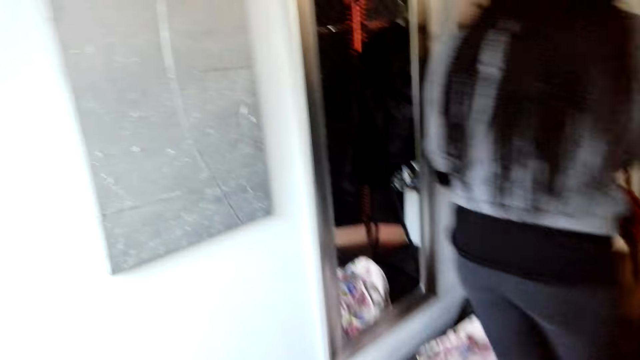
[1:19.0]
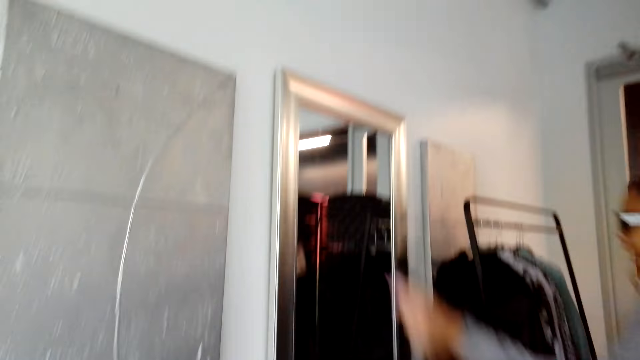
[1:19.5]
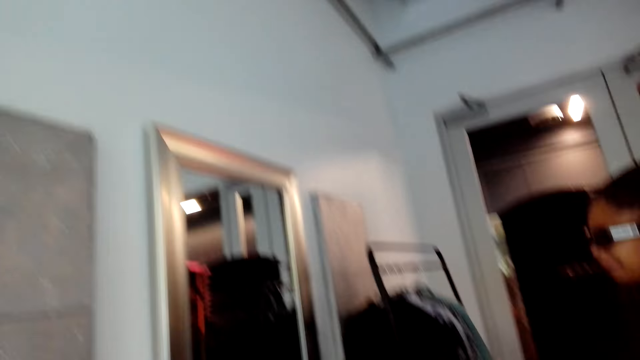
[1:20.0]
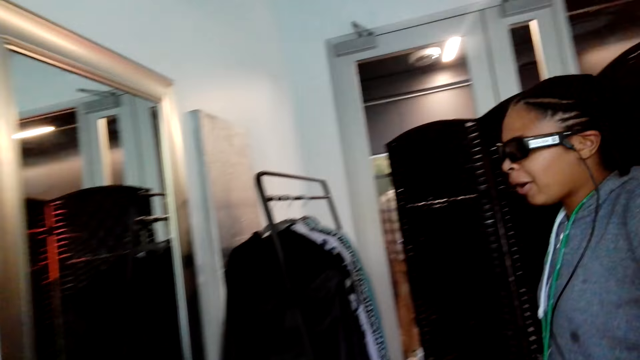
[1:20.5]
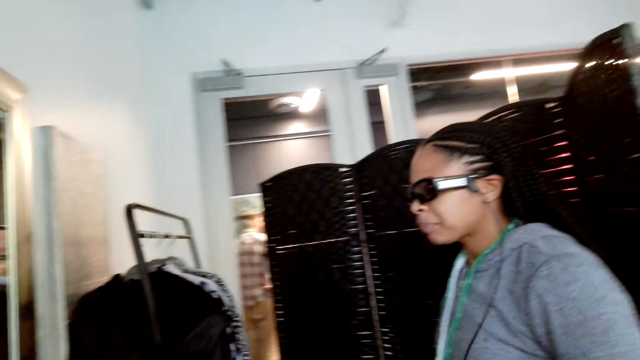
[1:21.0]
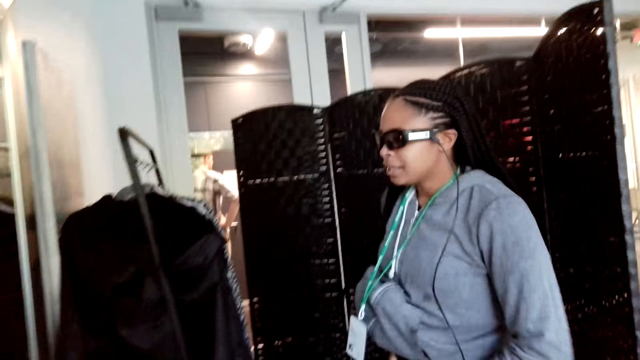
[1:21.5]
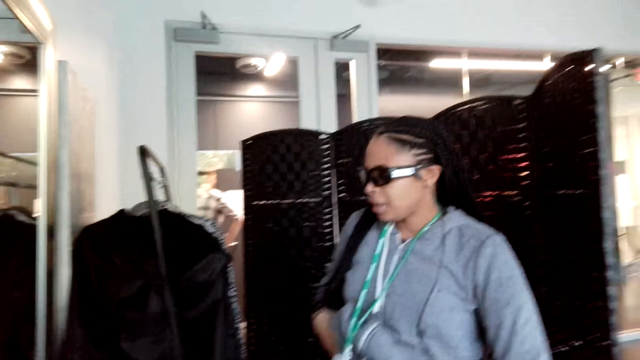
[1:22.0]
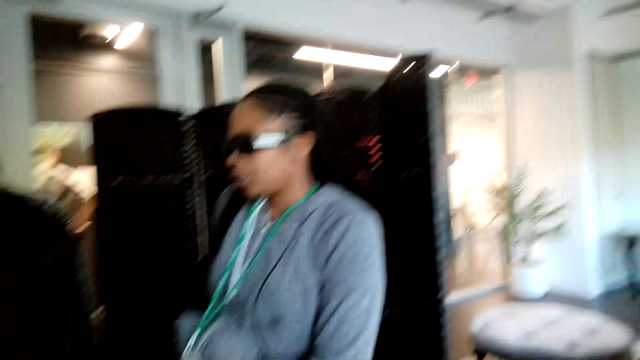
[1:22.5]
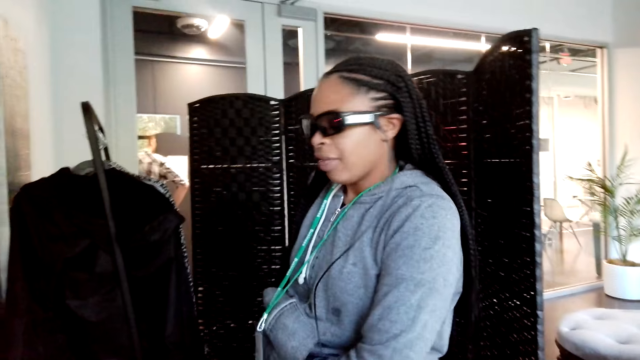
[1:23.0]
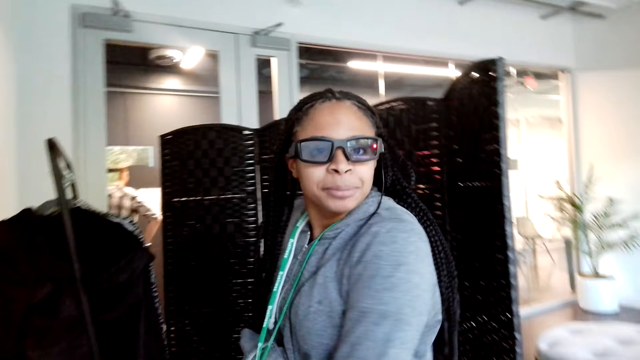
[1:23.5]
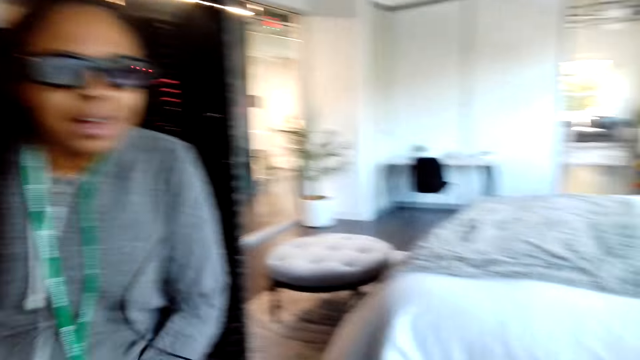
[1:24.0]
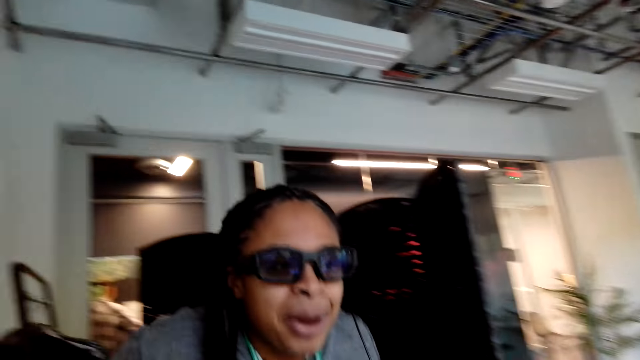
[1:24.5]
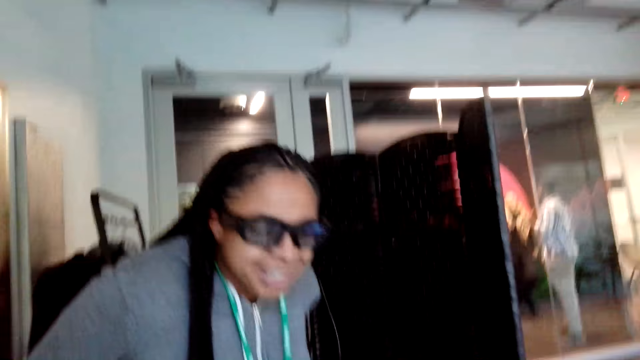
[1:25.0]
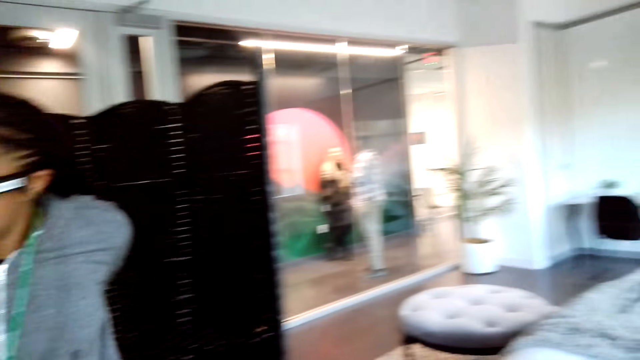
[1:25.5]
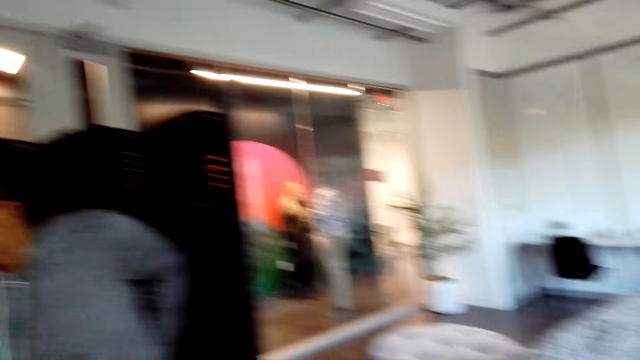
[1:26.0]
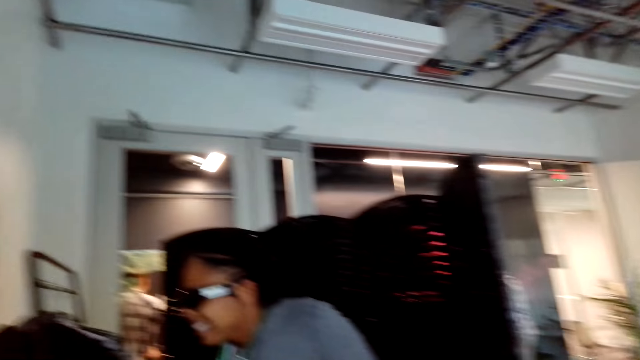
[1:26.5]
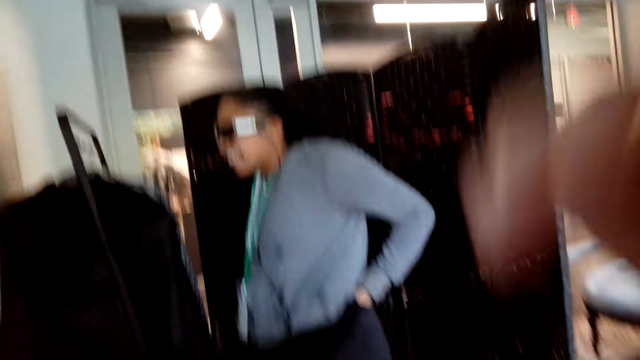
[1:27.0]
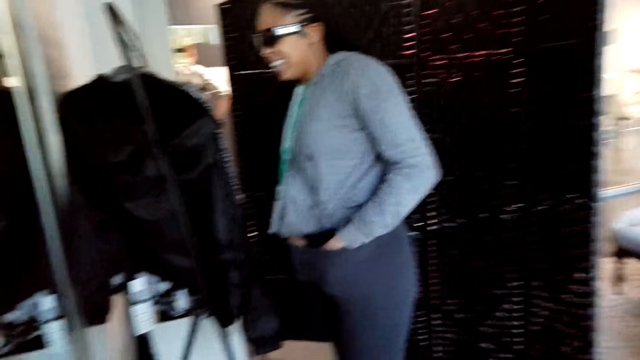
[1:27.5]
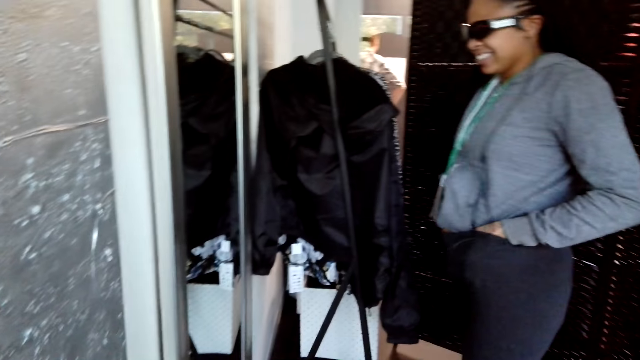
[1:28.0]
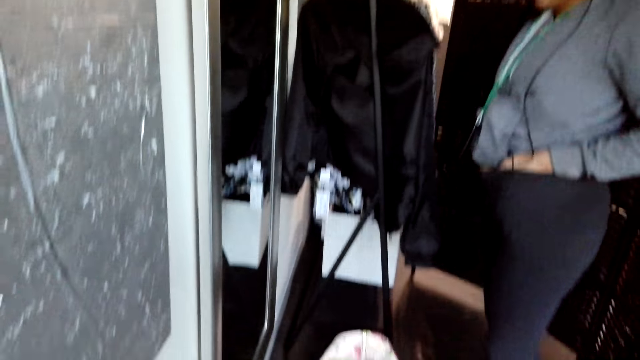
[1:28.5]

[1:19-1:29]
A person adjusts her clothes in front of the mirror.

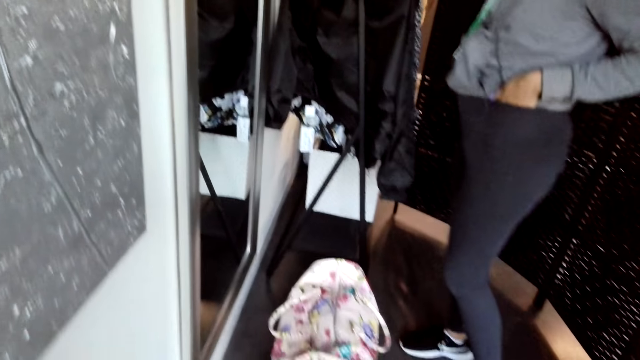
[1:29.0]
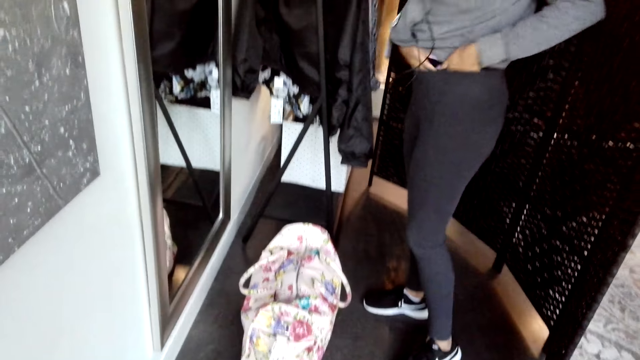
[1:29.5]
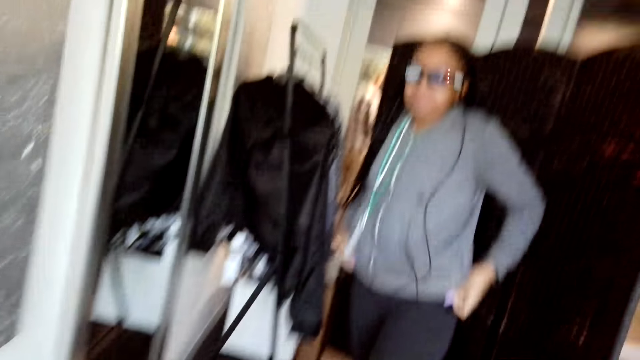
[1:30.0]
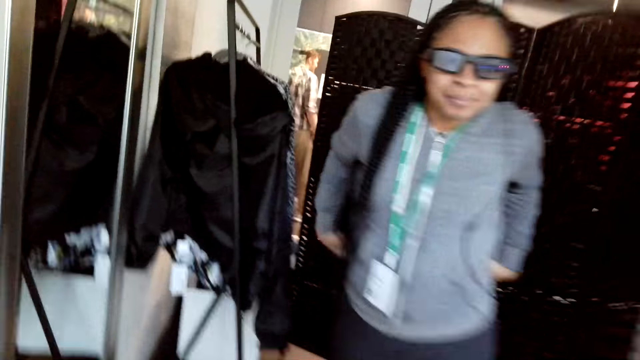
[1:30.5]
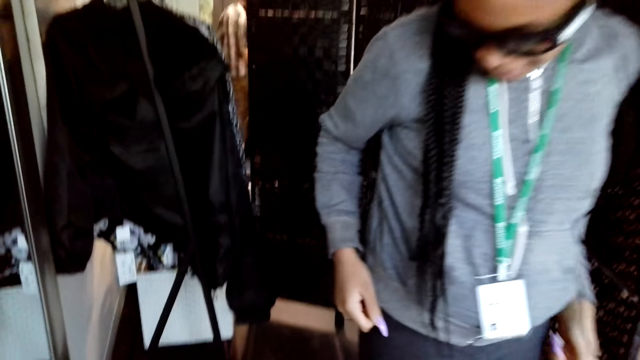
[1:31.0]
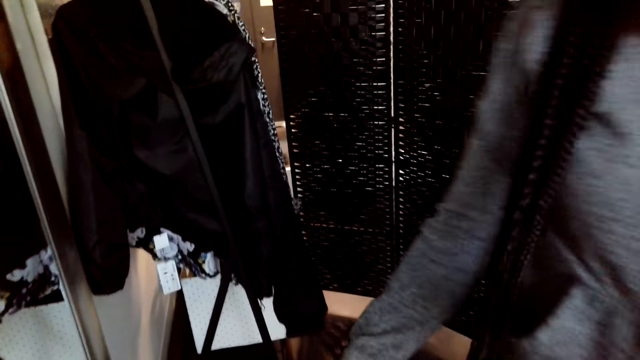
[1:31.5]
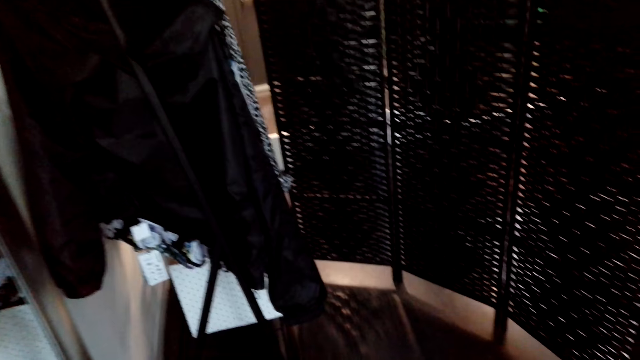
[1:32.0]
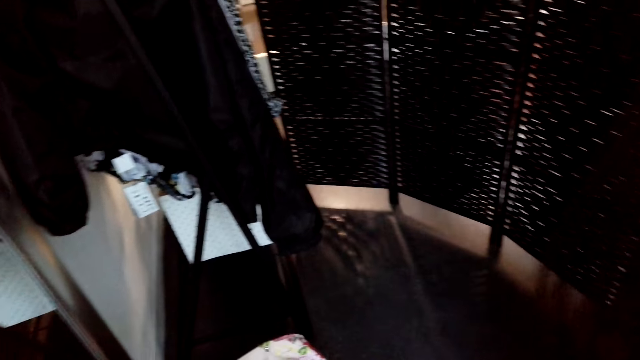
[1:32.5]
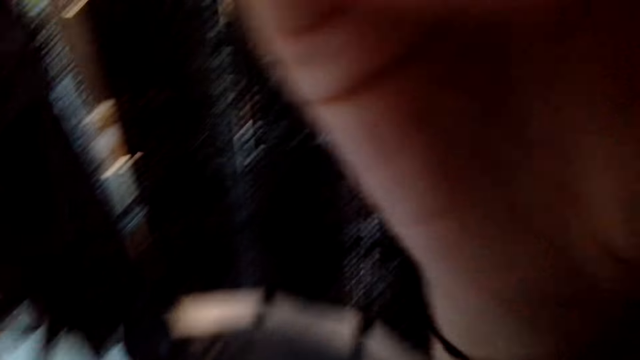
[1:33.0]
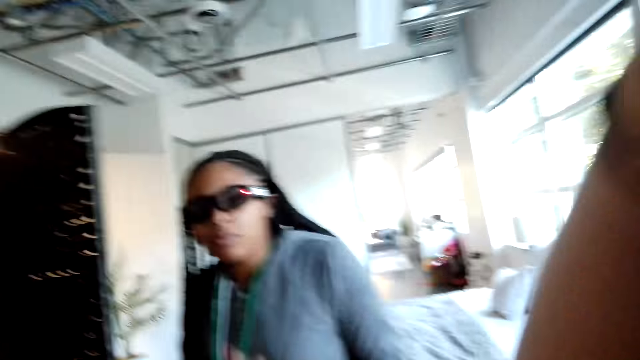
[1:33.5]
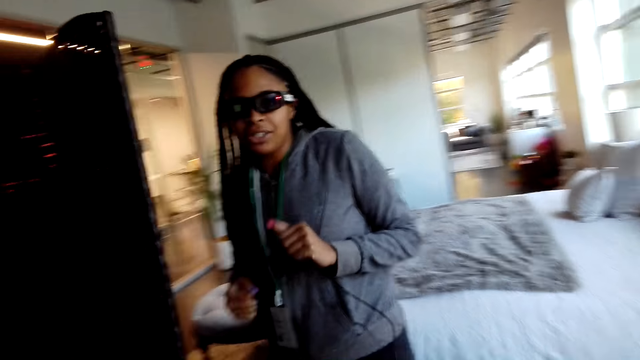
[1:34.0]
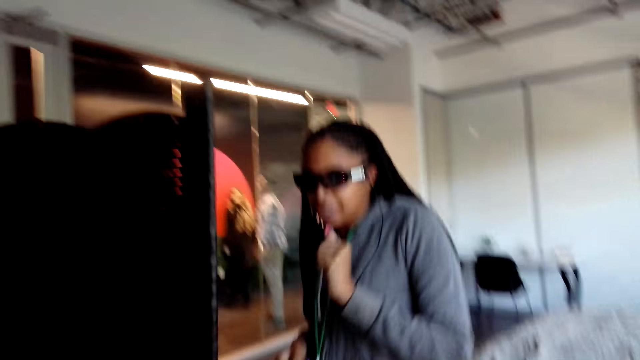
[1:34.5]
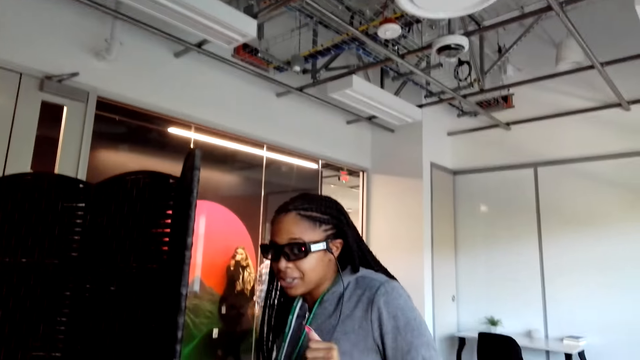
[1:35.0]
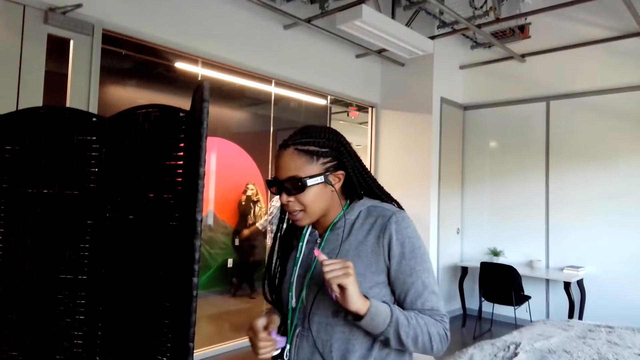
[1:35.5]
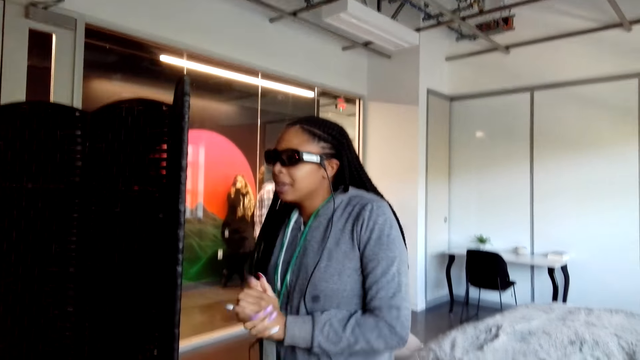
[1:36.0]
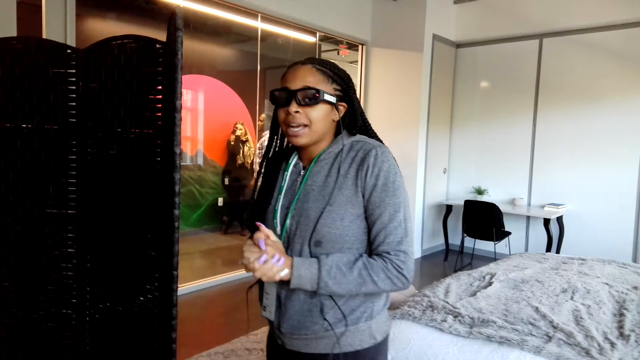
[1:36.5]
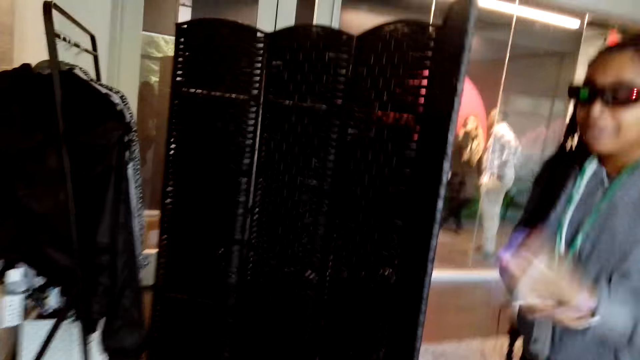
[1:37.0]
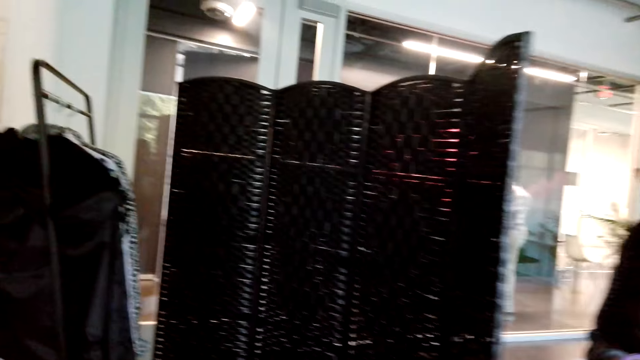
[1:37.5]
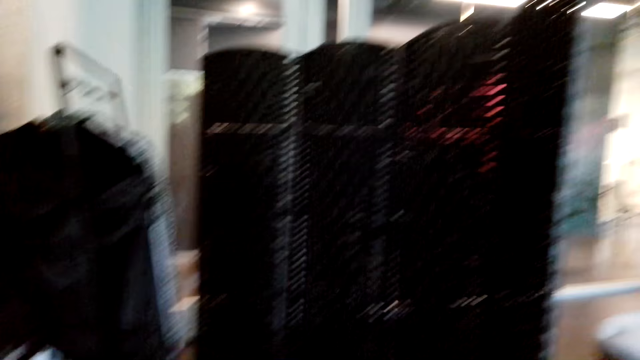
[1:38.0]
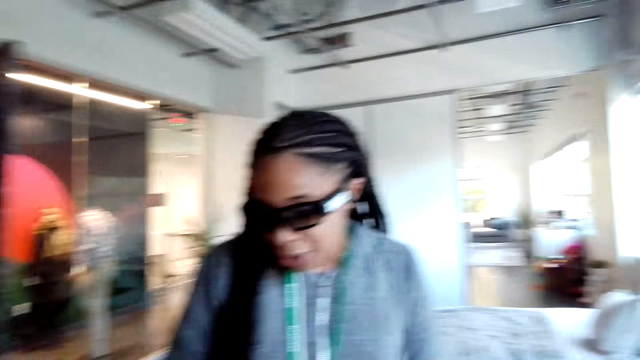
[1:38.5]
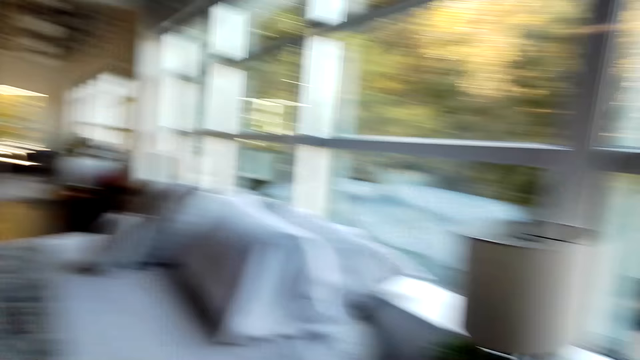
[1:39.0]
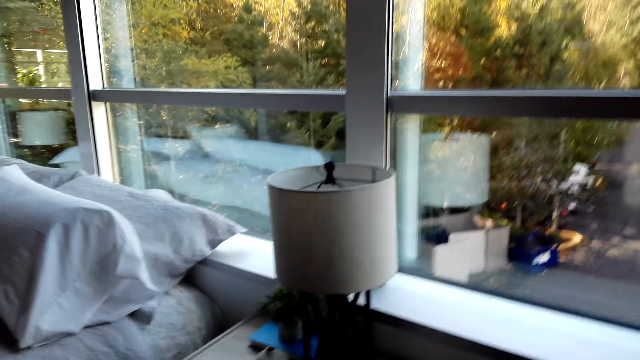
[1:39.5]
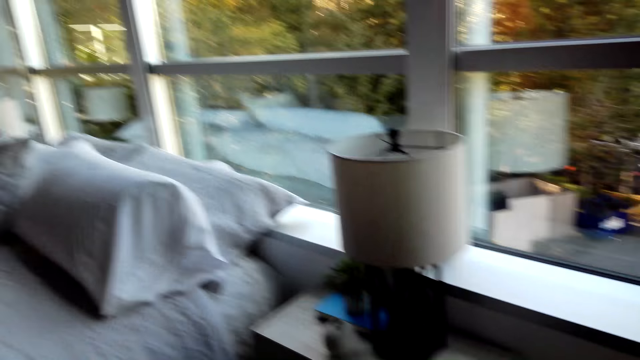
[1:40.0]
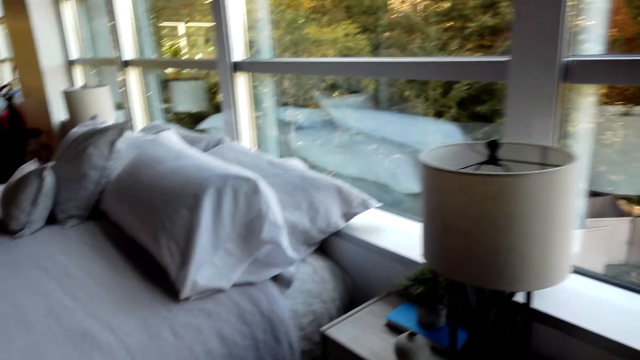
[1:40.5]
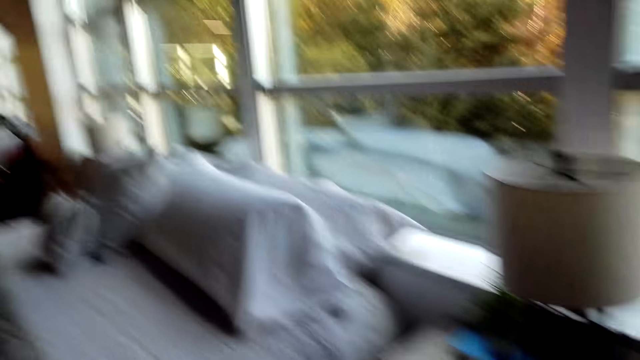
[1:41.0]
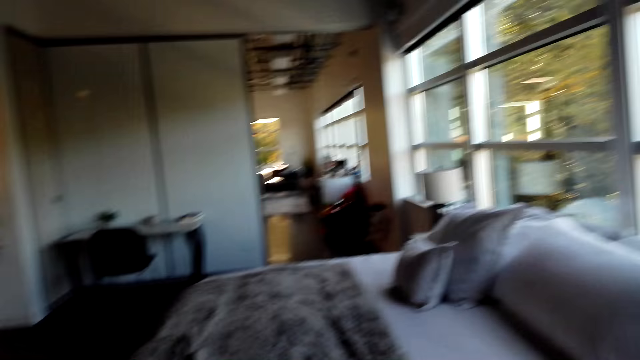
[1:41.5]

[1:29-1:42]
A person talks to the camera wearer. The camera wearer looks around.
